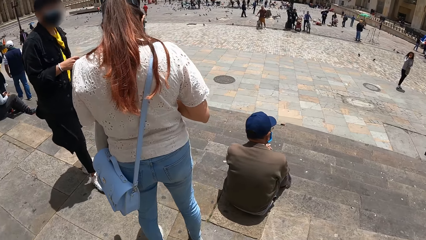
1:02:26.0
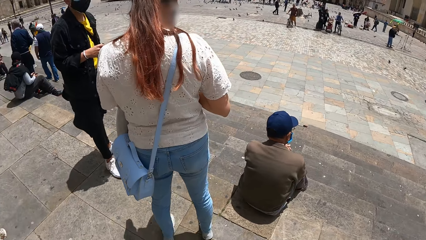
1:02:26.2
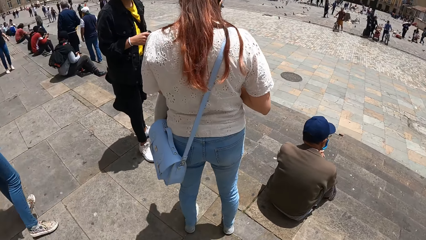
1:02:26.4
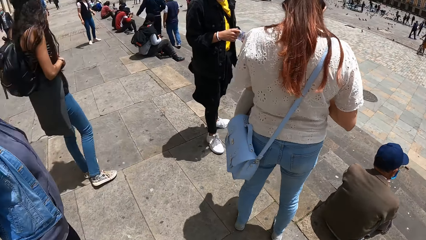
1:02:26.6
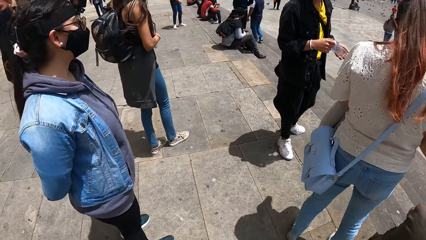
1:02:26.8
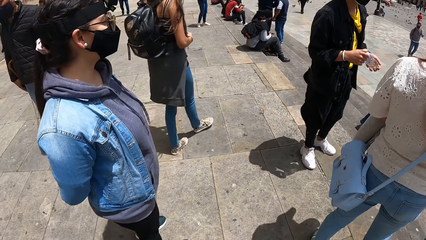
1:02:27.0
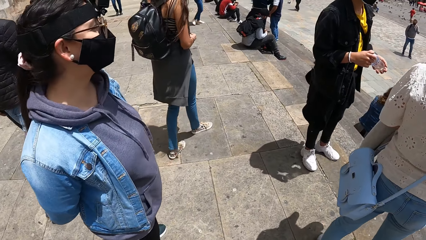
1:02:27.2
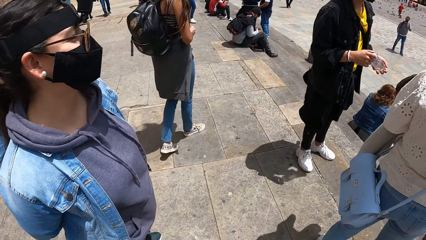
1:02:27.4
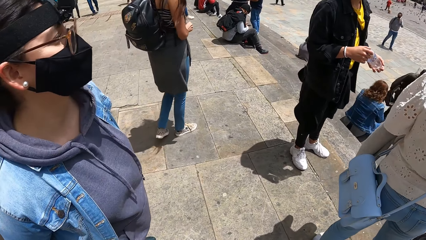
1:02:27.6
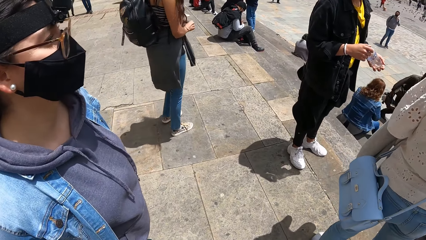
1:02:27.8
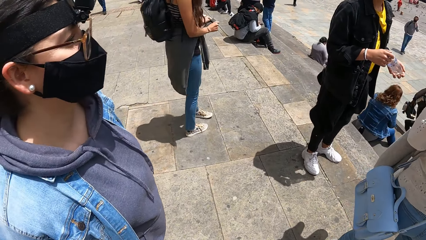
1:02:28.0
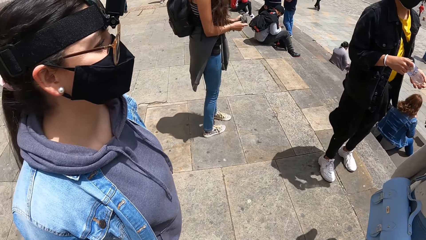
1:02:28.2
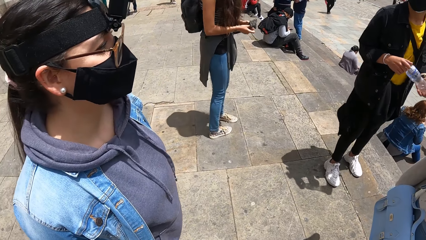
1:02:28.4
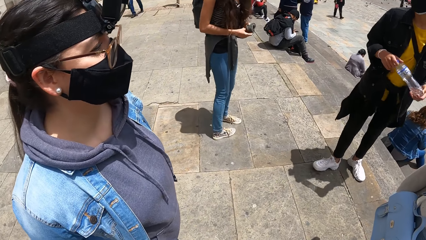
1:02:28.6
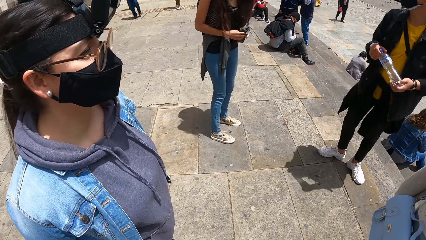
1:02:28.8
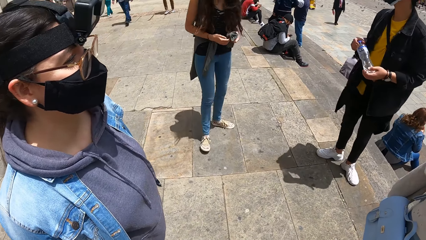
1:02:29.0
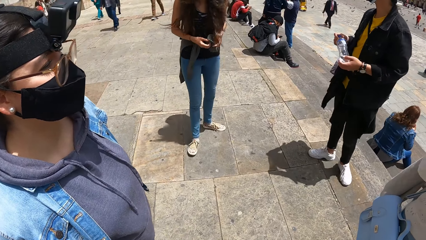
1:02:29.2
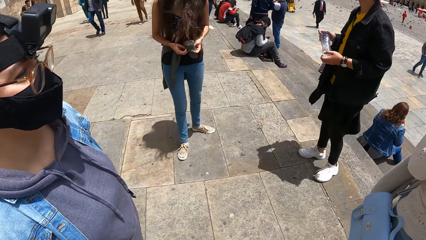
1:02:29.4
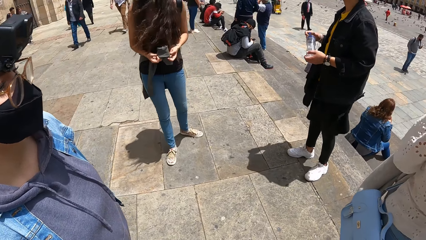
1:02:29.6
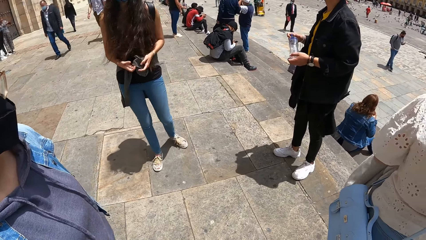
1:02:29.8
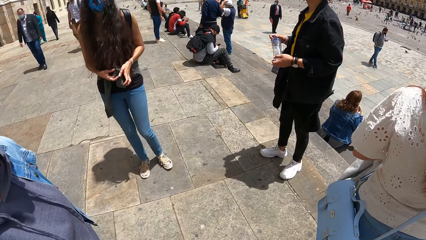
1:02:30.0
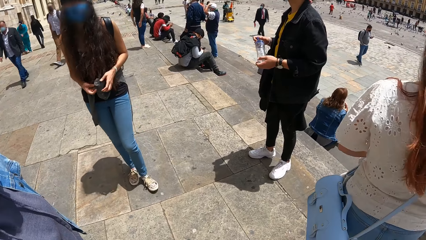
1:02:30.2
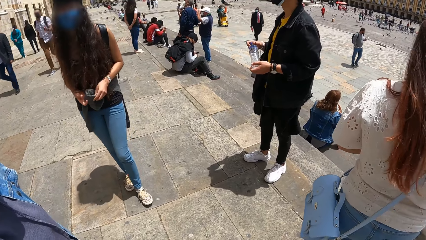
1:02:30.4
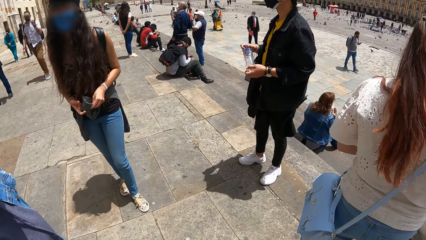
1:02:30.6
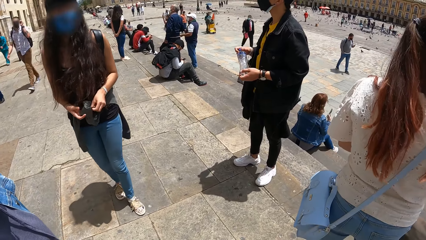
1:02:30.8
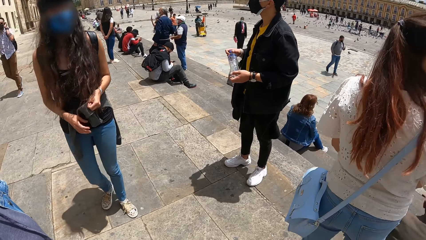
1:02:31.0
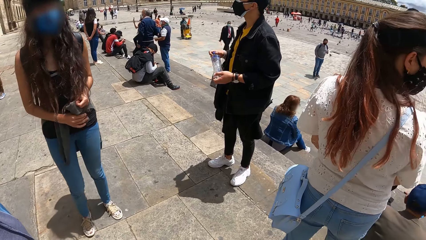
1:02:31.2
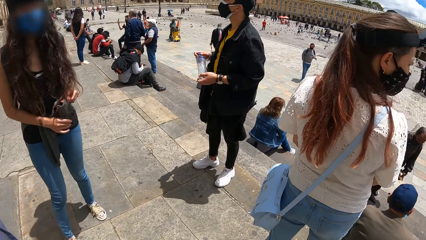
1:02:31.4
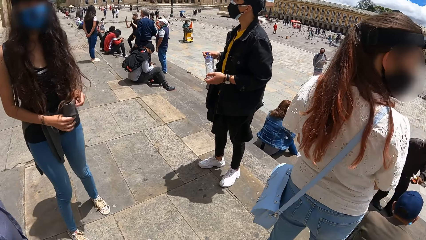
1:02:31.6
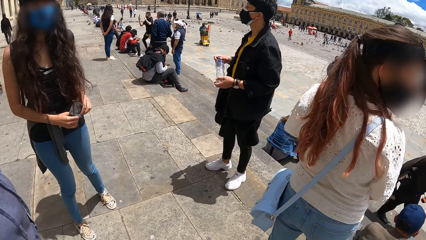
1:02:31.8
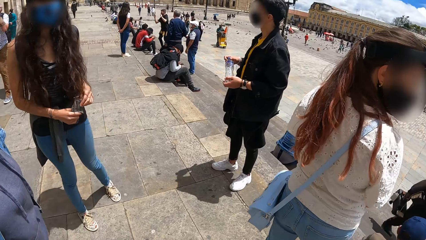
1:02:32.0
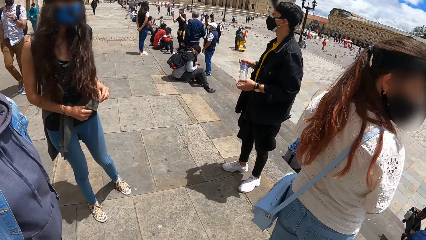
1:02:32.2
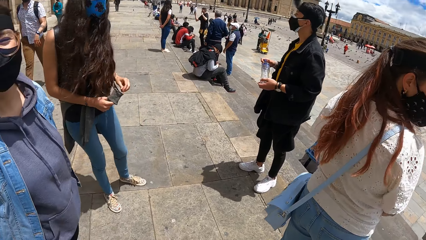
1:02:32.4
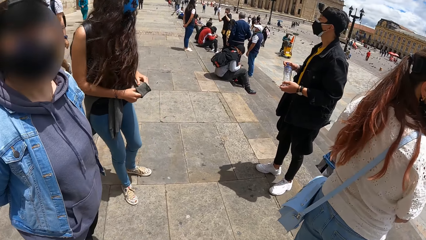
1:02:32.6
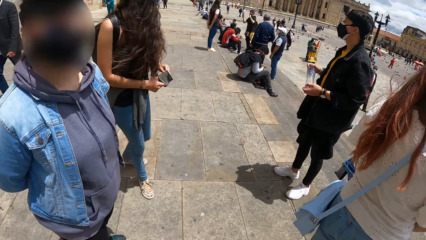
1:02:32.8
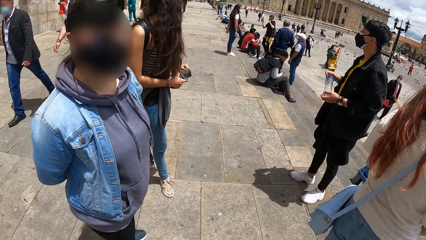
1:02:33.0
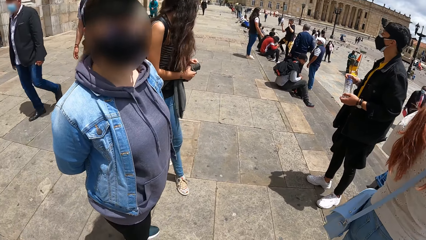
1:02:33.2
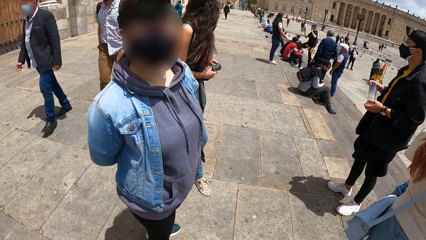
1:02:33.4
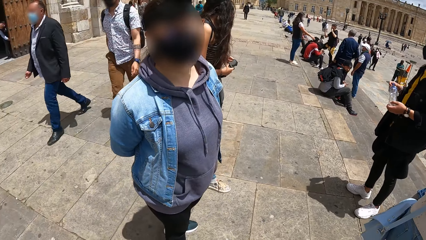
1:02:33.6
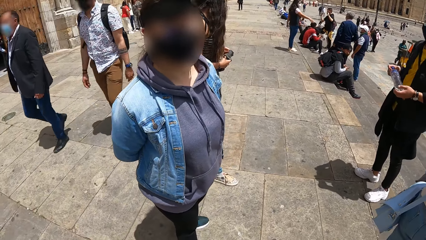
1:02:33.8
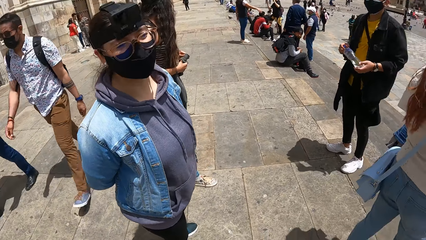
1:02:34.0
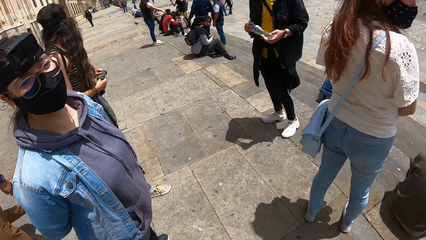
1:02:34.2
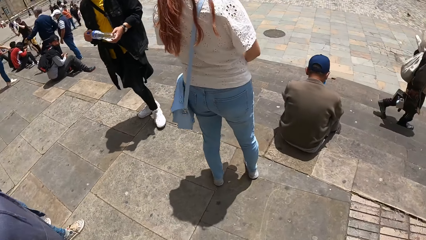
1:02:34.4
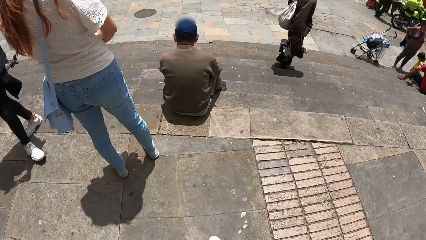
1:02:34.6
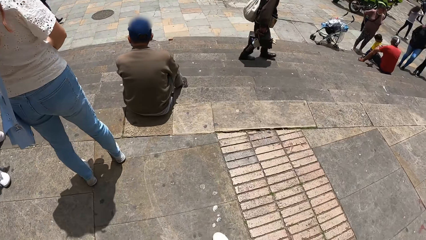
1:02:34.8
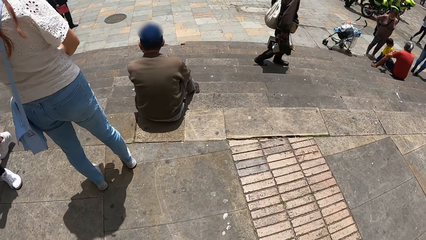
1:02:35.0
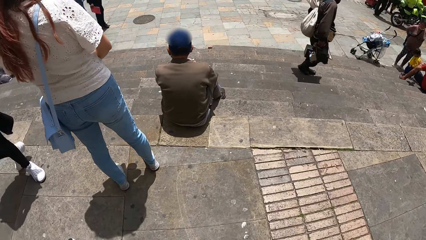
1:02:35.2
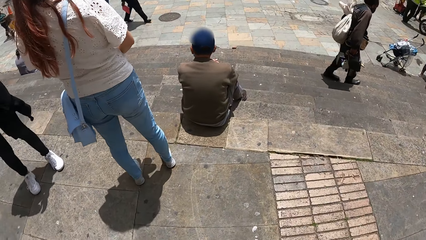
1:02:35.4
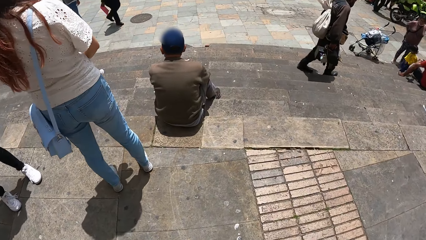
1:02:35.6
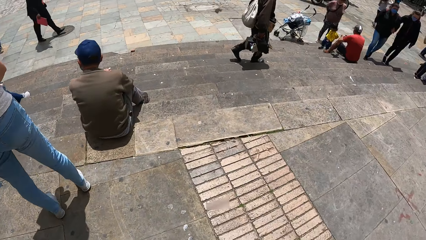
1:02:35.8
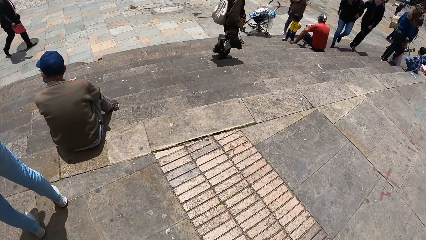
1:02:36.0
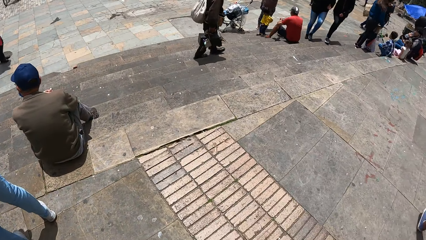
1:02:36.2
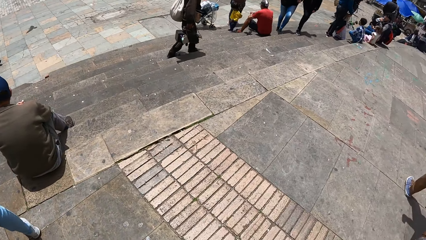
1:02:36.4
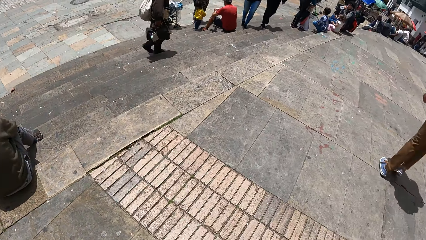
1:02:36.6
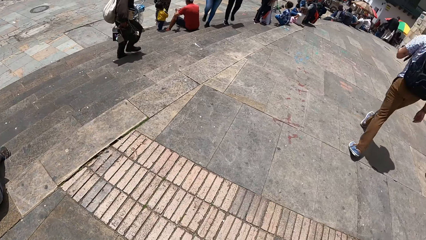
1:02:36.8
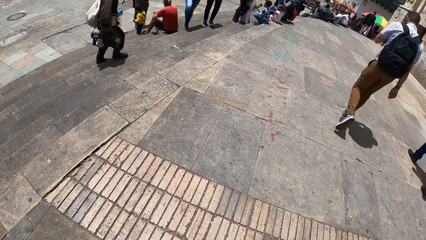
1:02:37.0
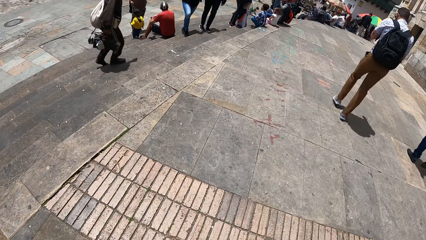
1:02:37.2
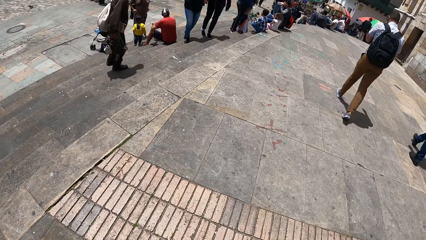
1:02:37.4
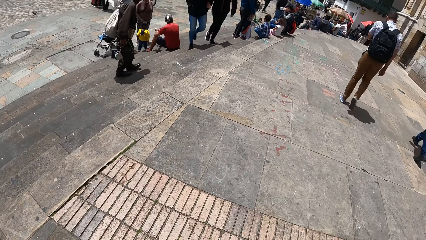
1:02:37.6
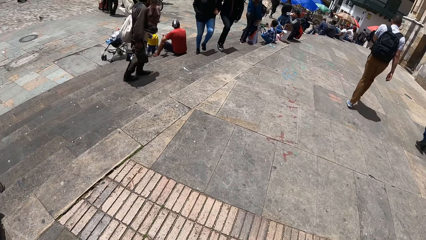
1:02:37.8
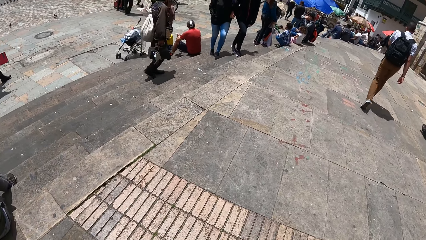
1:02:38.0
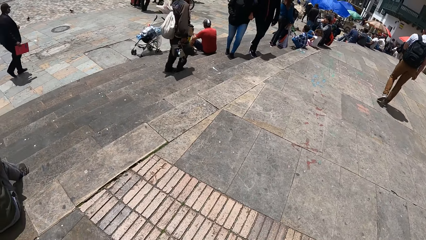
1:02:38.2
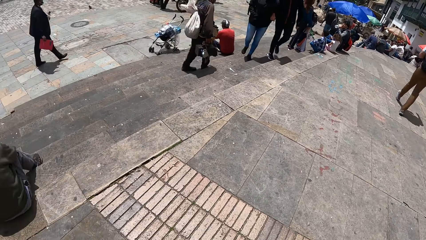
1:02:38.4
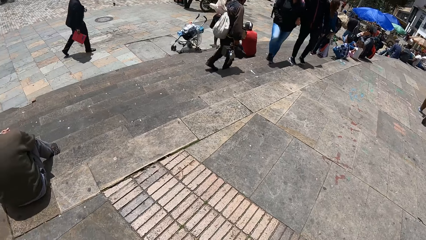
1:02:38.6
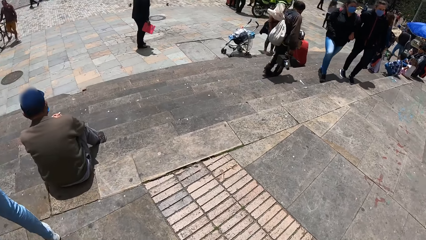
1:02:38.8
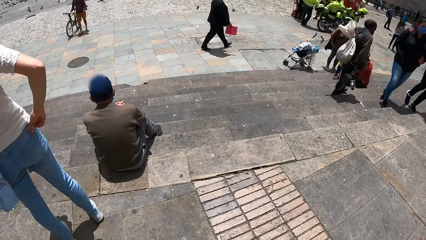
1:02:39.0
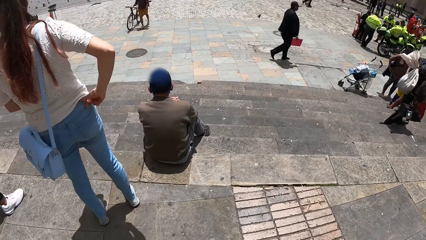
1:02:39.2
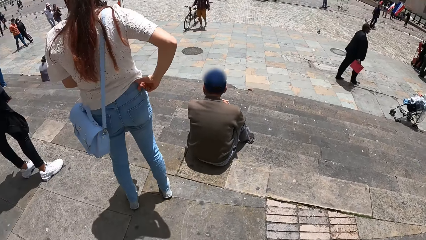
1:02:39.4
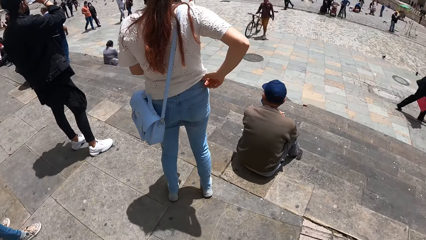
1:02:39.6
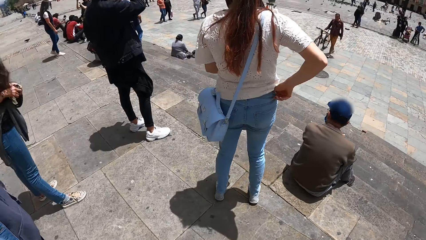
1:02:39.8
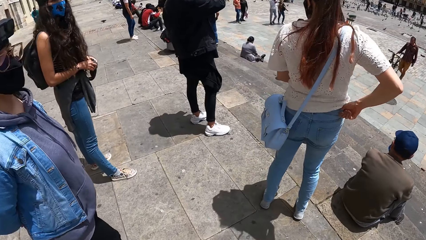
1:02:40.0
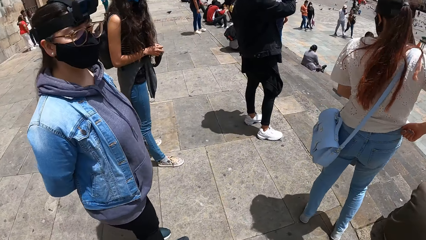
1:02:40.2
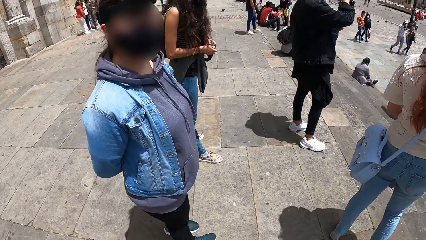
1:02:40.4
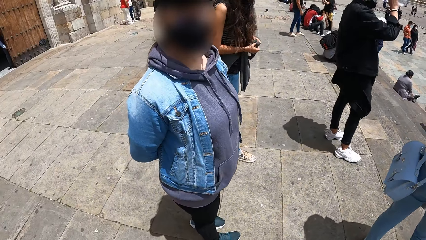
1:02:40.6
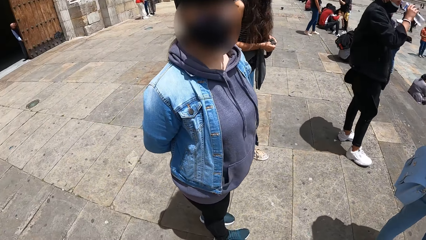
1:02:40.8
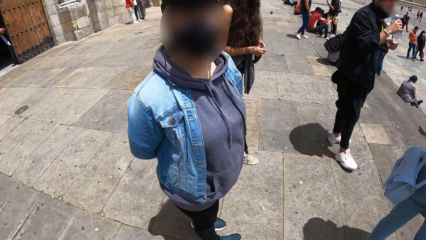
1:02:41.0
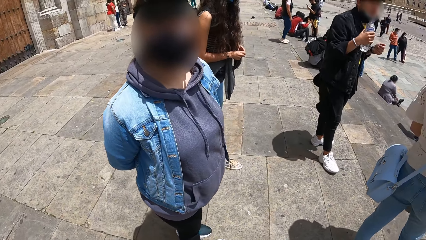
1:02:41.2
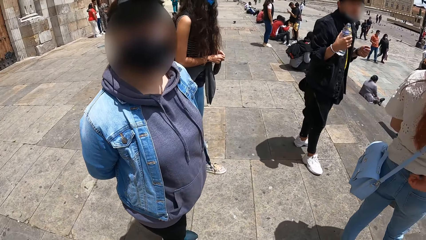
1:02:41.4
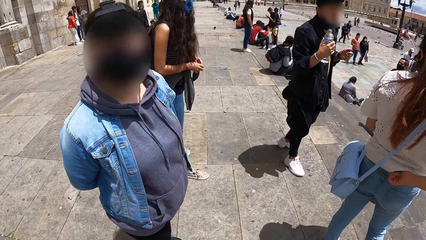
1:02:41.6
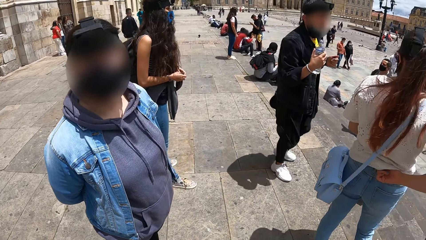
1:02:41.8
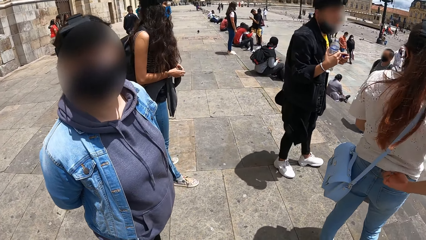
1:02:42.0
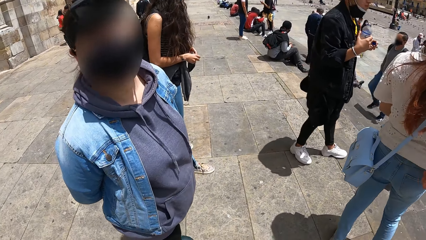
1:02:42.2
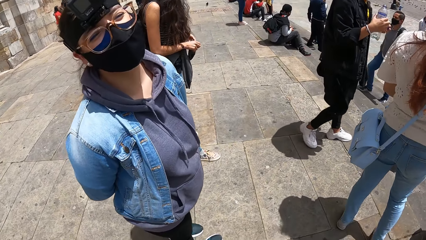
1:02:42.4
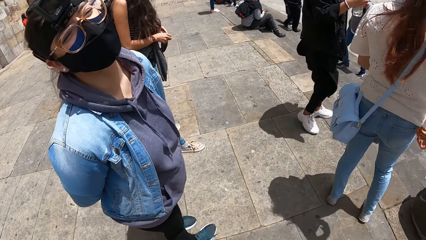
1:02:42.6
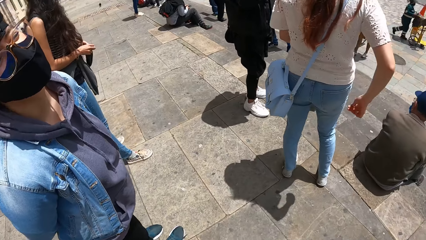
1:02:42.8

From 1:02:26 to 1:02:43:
A man walks past the camera wearer. Another man walks past the camera wearer. A third man drinks from a bottle of water in his right hand. The third man holds the bottle of water with his right hand. The camera wearer talks with a woman.
